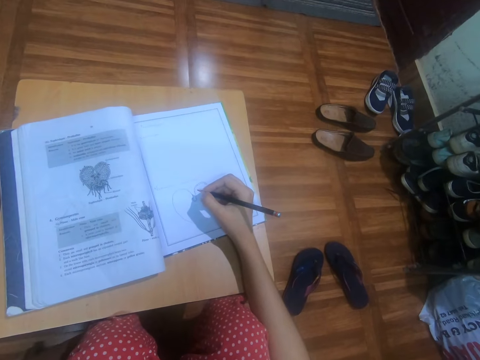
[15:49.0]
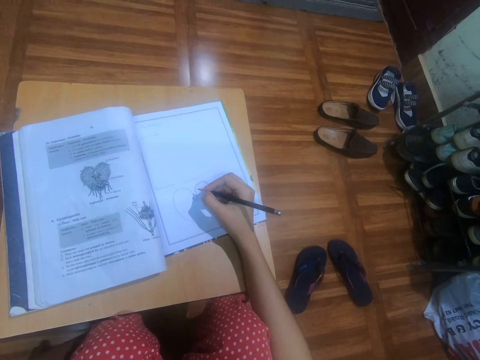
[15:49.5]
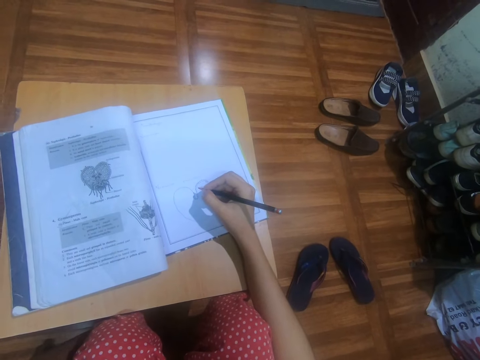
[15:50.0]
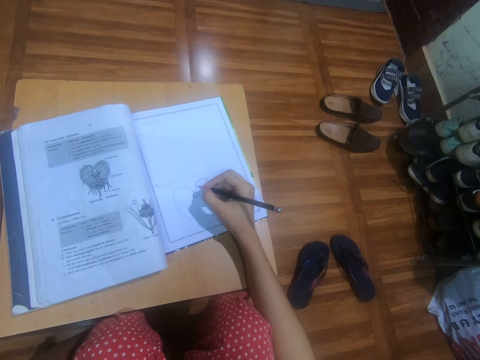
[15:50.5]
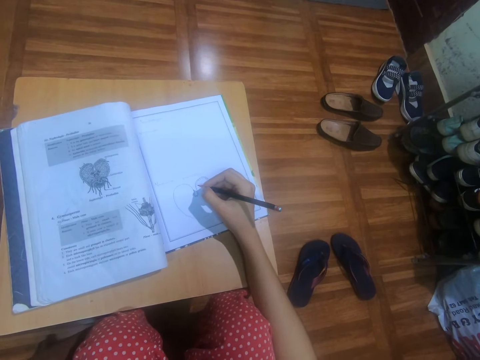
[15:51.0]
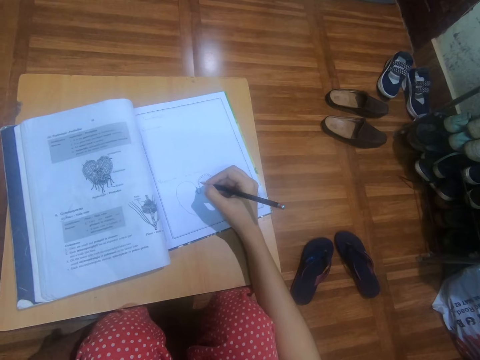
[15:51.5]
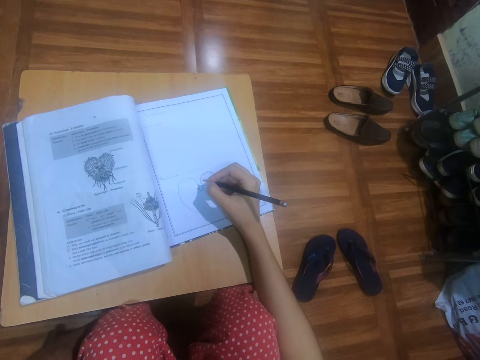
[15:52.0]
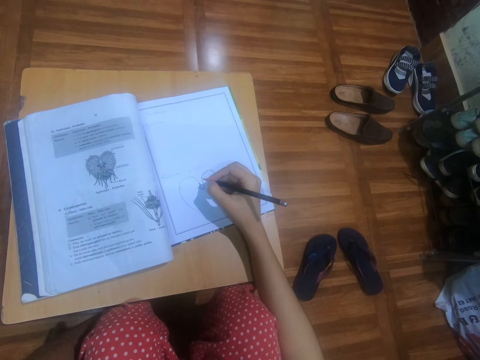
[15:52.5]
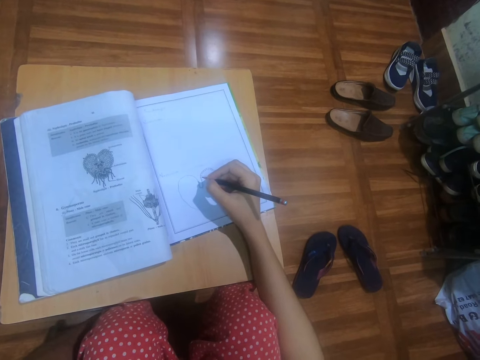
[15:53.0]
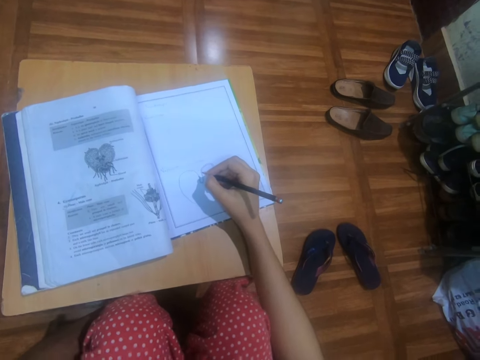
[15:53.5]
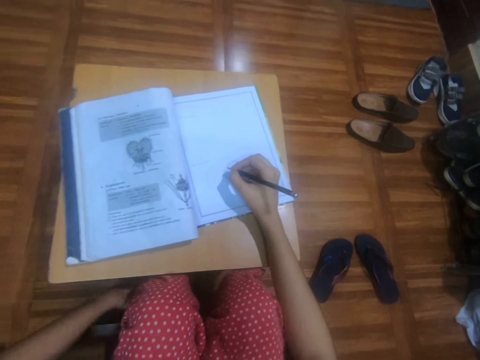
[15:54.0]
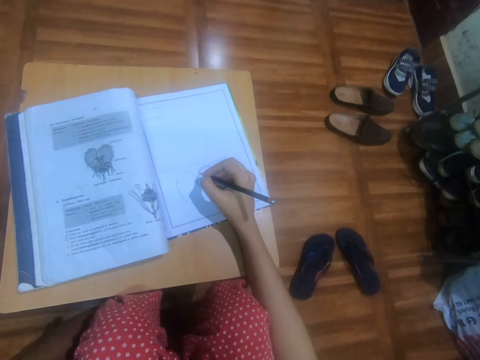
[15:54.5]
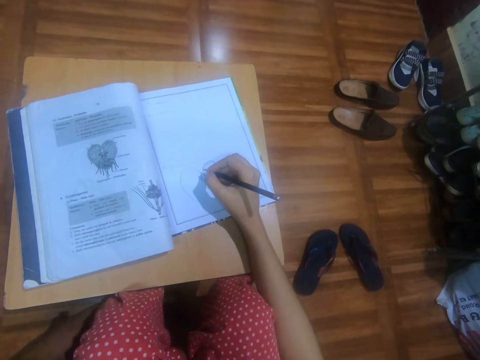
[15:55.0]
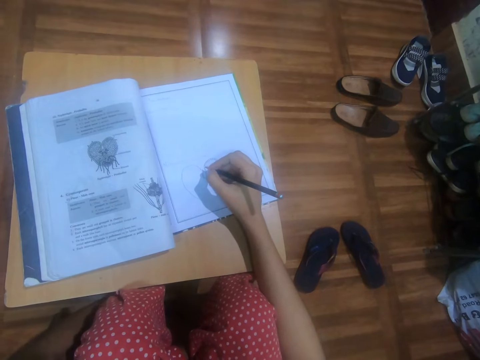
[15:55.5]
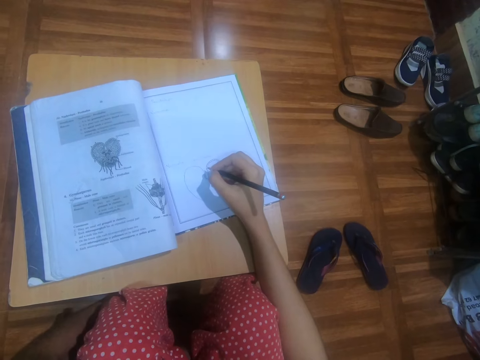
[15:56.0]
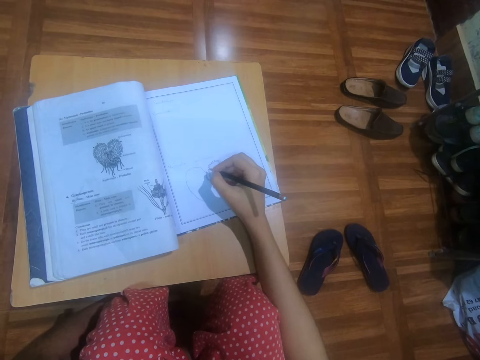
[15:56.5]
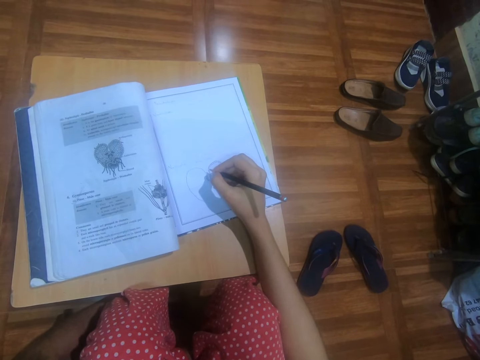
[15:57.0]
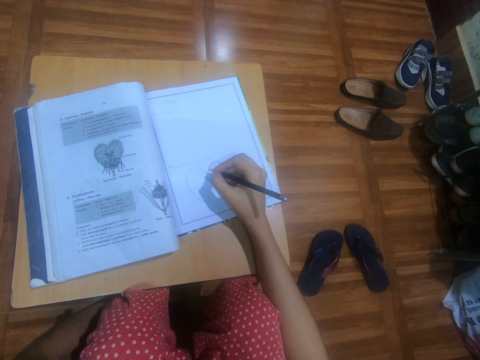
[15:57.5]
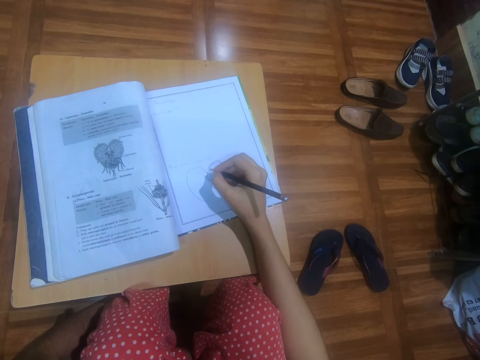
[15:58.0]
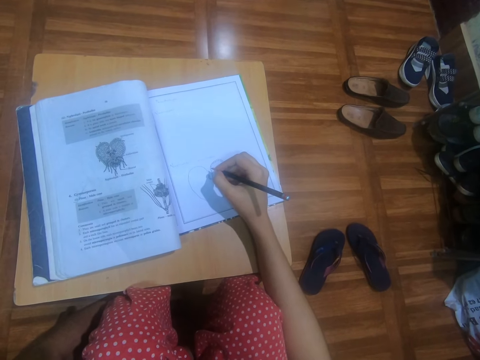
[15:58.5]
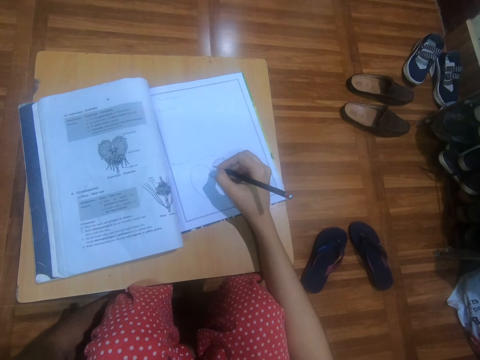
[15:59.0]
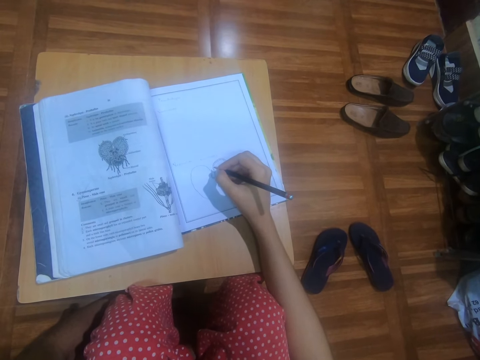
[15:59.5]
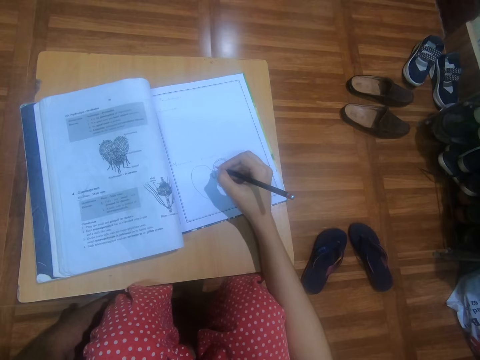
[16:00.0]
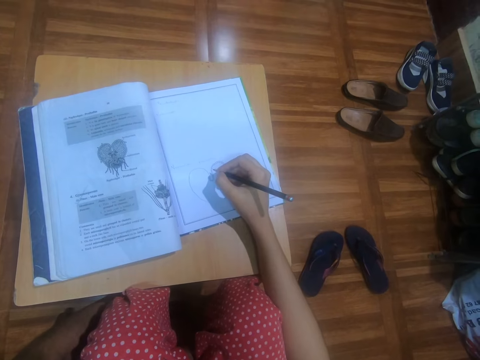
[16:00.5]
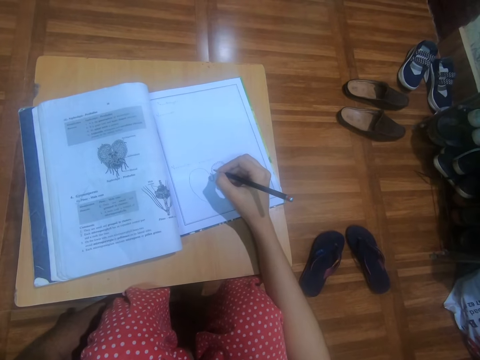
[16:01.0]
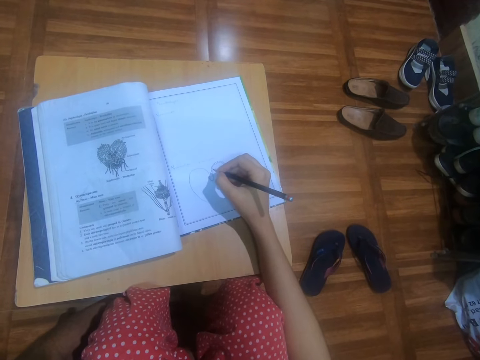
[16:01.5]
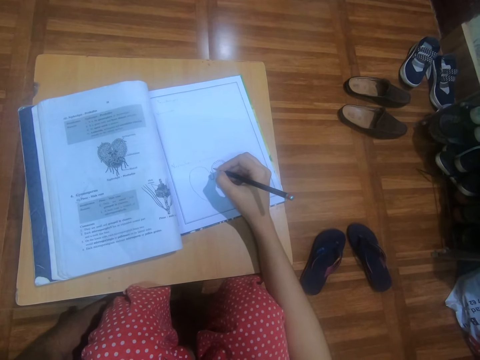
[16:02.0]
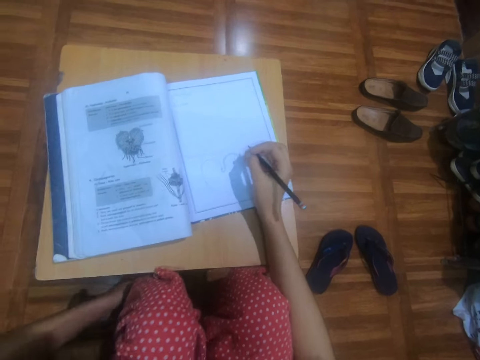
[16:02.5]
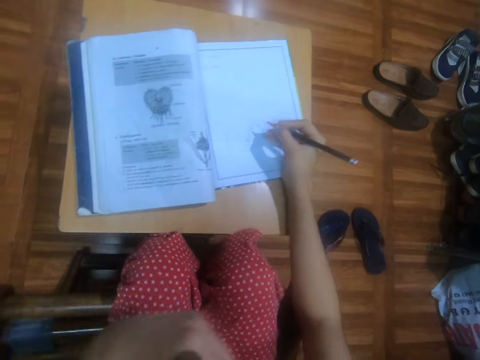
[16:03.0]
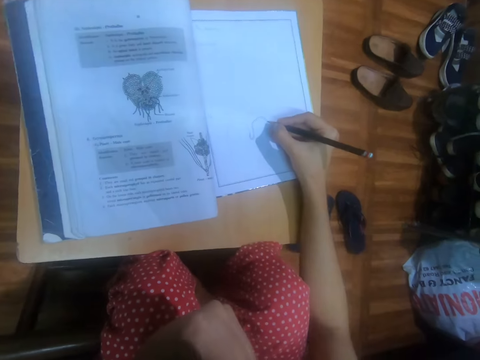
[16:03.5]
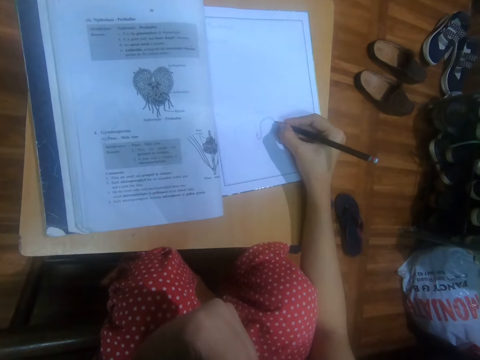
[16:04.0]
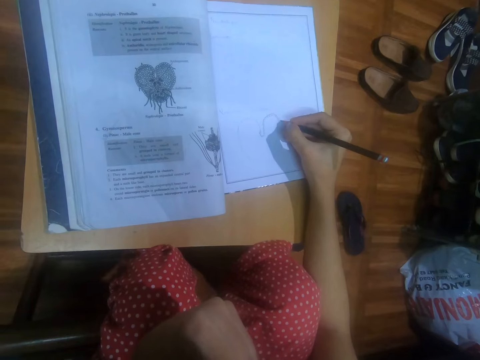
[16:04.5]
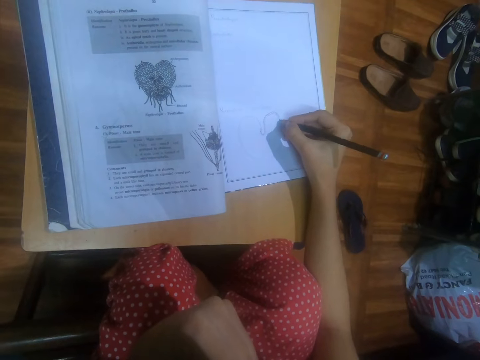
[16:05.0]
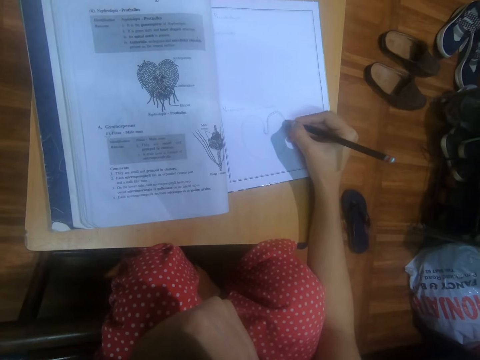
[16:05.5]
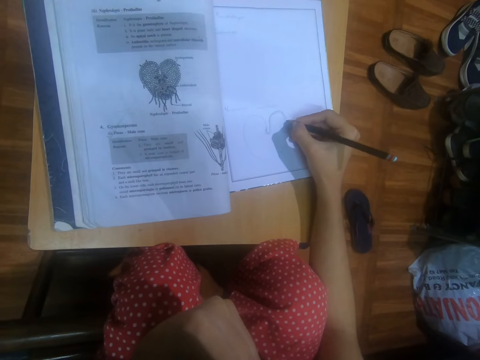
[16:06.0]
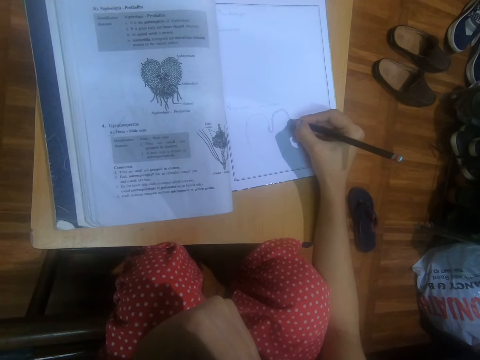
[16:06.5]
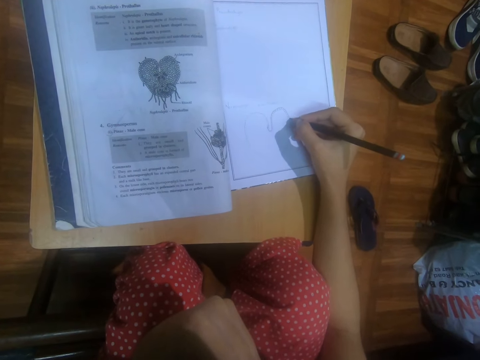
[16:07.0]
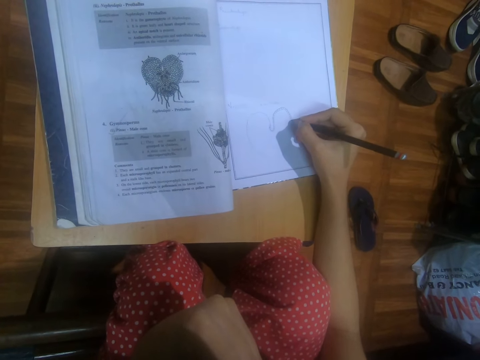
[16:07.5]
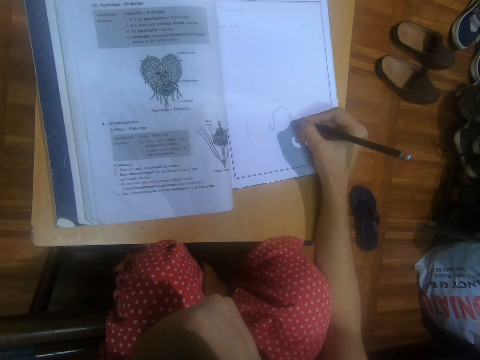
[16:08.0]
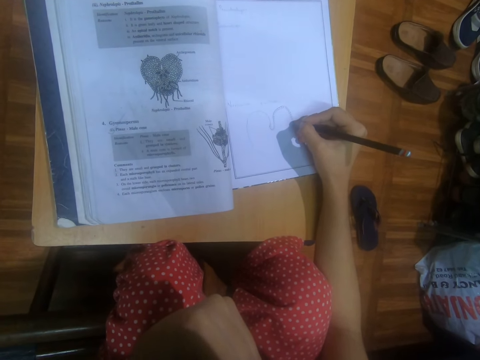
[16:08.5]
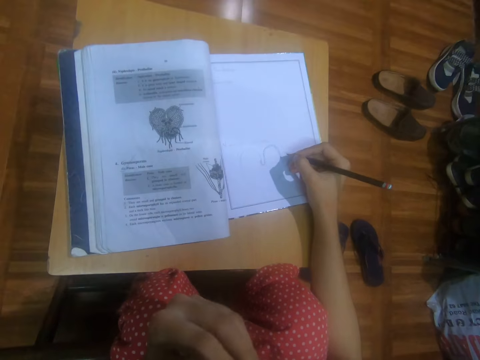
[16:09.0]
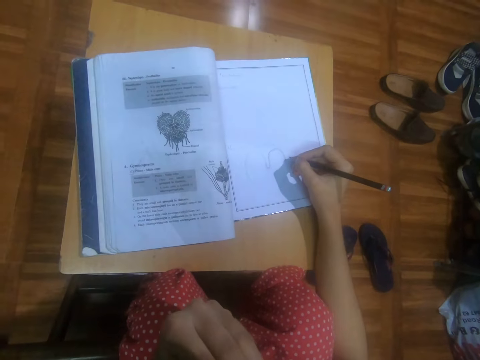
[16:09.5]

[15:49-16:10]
The camera wearer looks at the inside of a book. She touches her mouth with her left hand. She draws on the drawing book on the table with the pencil in her right hand.

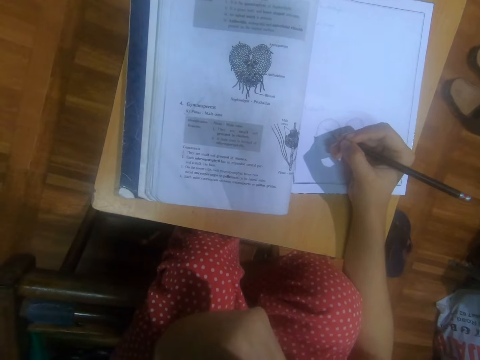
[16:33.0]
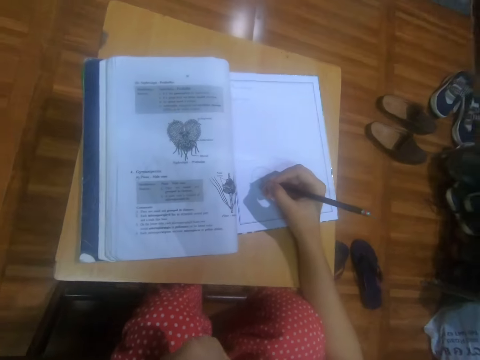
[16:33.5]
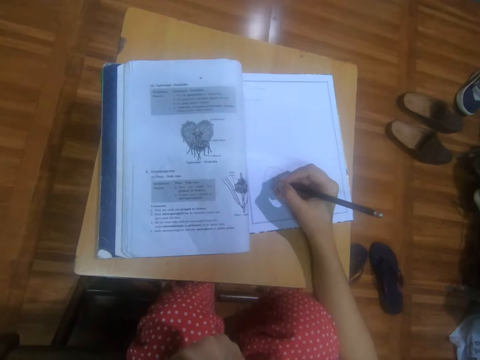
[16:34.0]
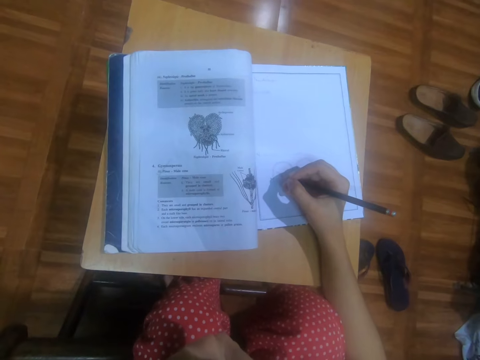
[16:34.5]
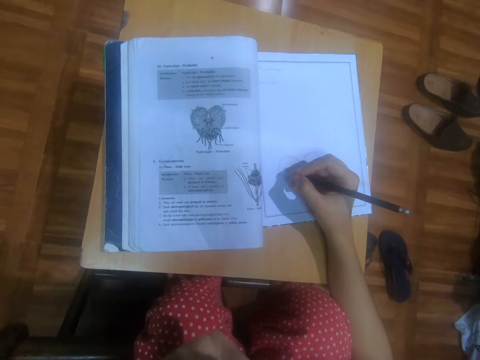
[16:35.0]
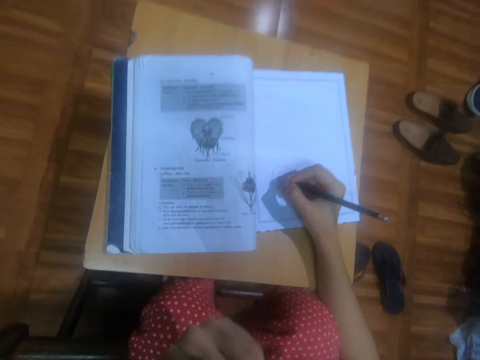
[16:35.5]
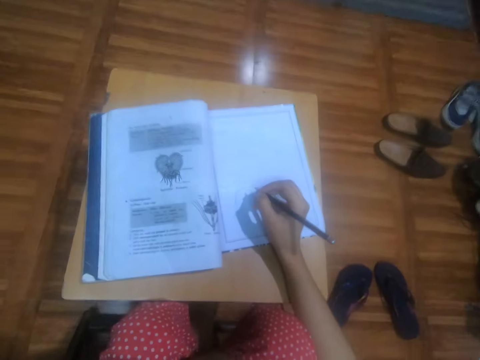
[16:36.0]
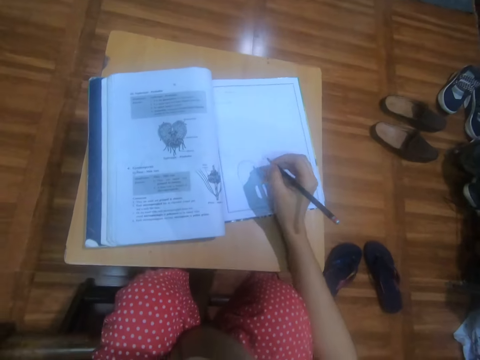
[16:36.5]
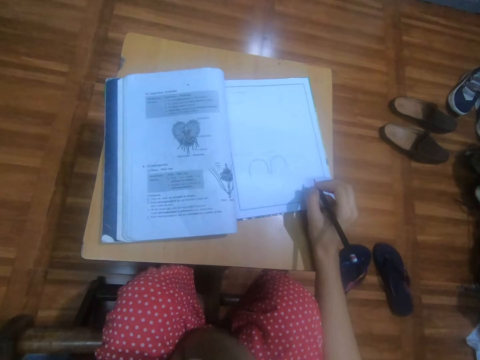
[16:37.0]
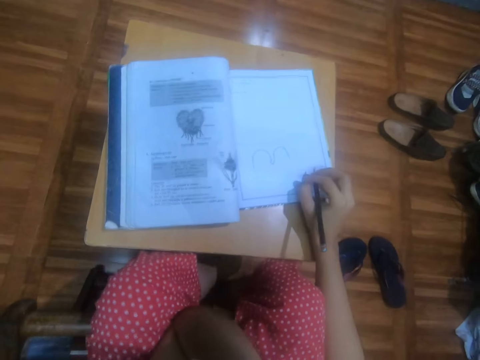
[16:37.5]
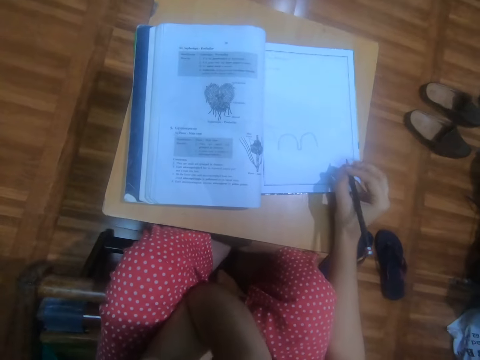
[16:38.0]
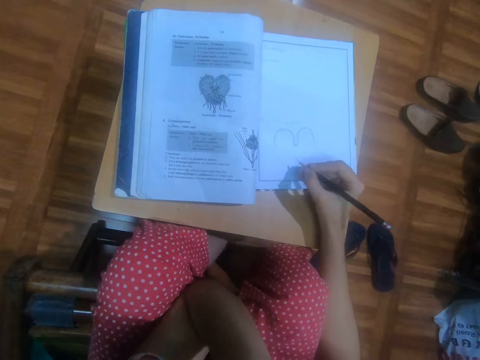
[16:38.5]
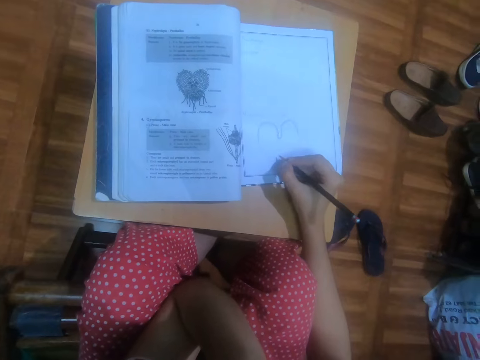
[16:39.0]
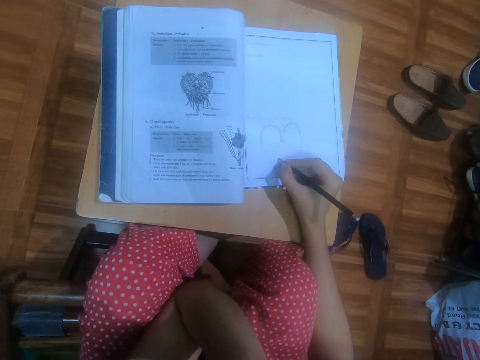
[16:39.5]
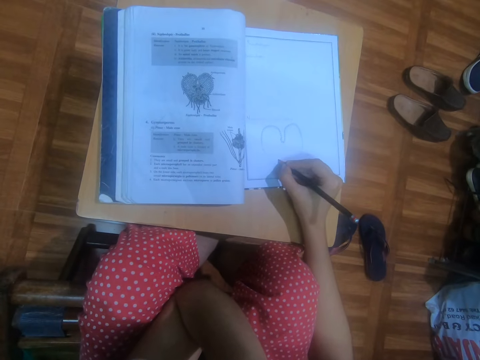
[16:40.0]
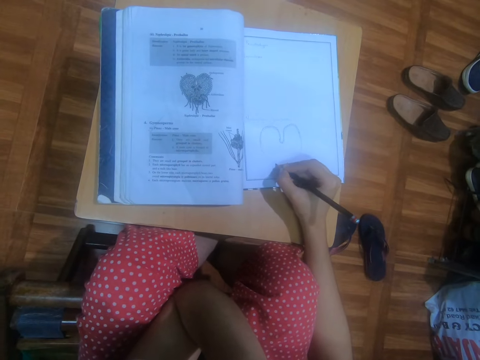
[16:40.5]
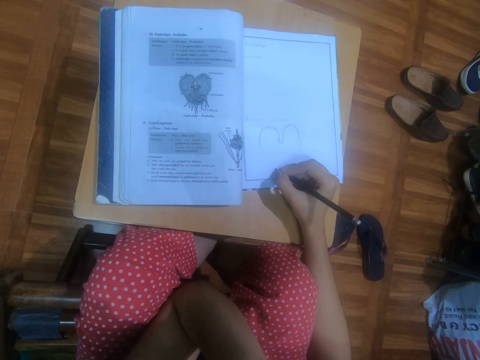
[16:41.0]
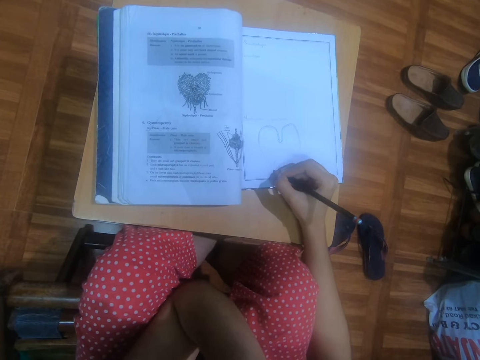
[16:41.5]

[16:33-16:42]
The camera wearer looks around in a room. She looks at the inside of a book. She draws on the drawing book on the table with the pencil in her right hand.
